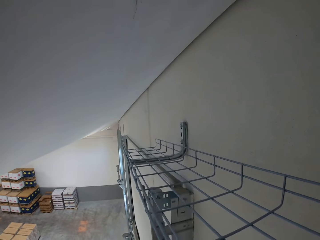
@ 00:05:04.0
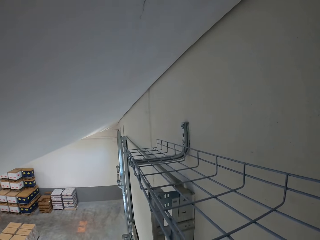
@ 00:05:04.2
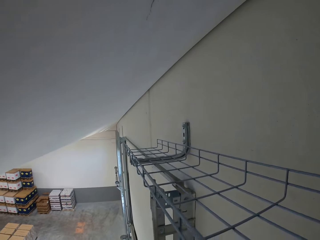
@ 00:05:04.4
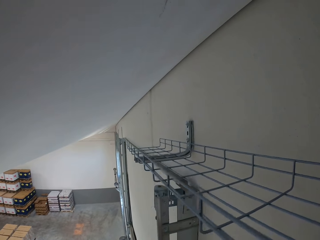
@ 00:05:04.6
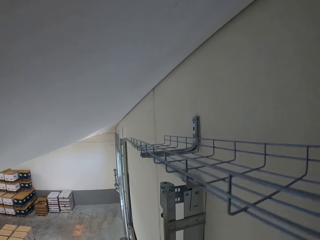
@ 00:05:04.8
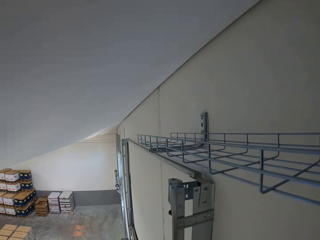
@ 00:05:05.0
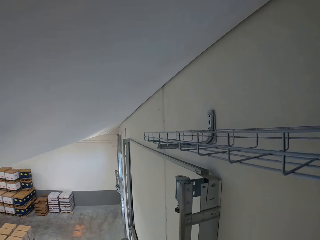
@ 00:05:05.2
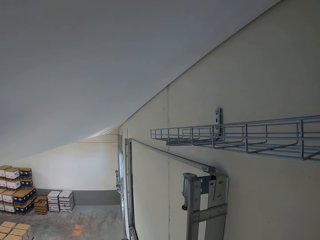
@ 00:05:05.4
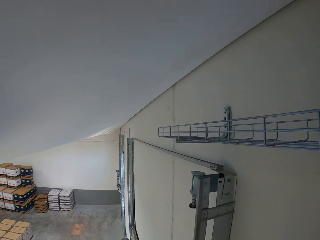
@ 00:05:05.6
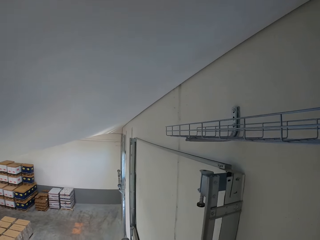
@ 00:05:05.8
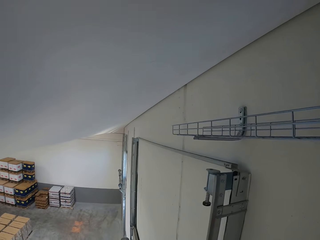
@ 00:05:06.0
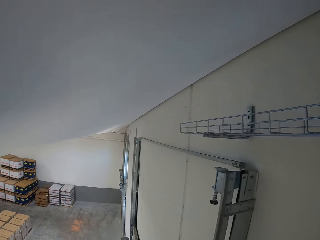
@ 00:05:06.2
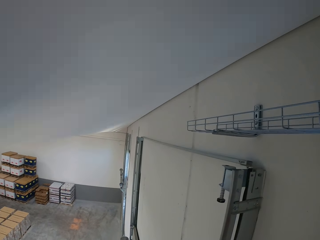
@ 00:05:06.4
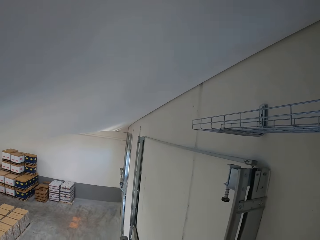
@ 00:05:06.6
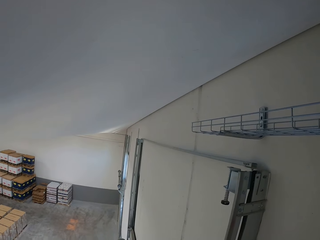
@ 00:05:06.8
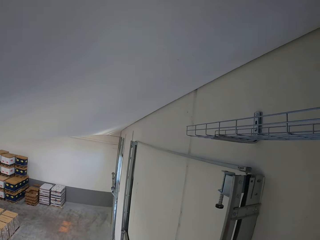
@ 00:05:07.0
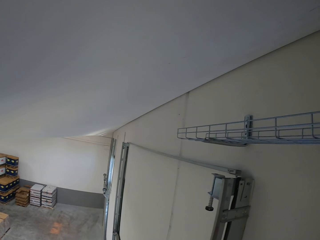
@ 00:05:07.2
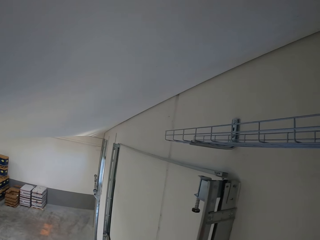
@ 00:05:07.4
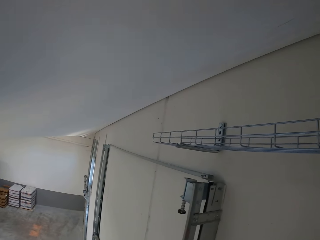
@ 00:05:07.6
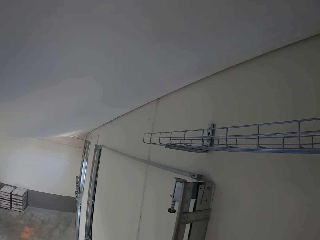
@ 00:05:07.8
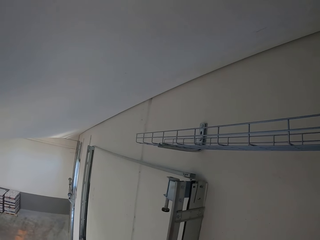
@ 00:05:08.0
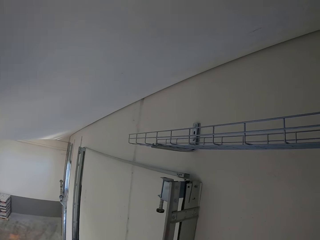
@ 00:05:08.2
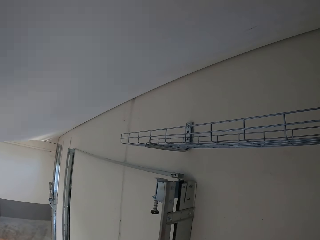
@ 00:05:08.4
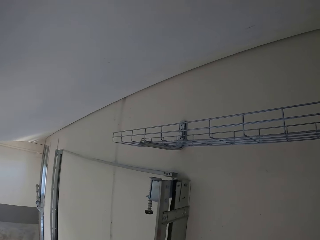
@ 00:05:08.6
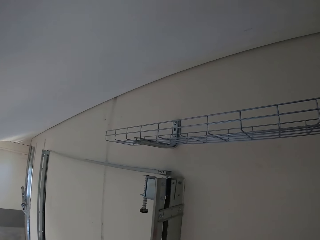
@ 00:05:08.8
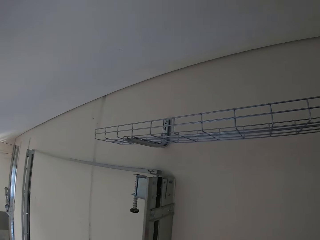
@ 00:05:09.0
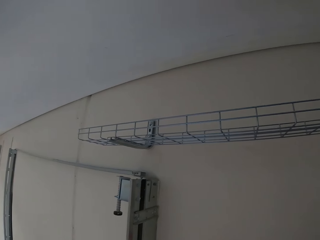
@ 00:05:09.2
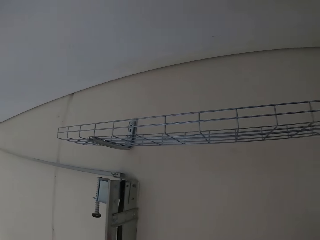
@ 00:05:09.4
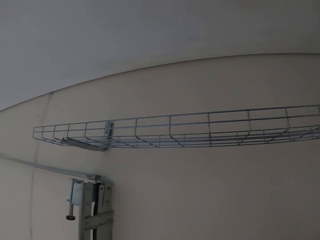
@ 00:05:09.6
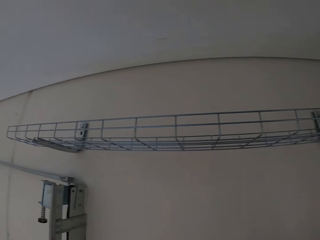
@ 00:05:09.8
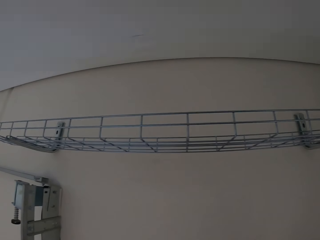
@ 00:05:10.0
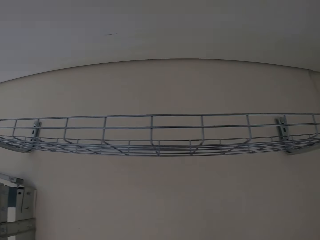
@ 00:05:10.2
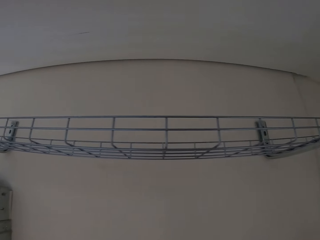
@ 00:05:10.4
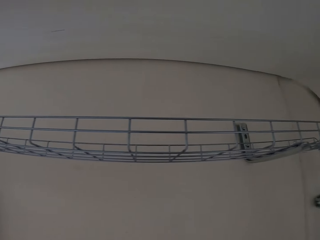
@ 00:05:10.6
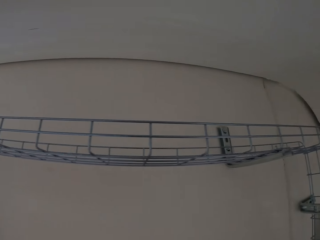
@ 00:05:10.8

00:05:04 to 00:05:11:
The camera wearer looks at the rack.

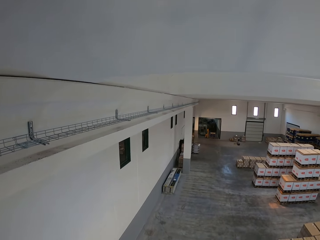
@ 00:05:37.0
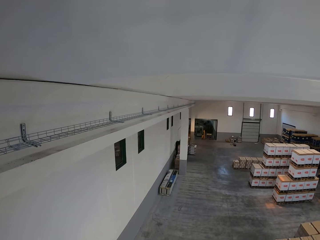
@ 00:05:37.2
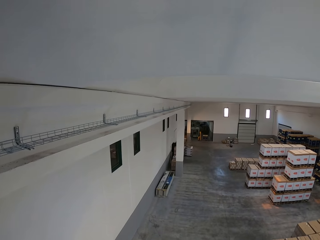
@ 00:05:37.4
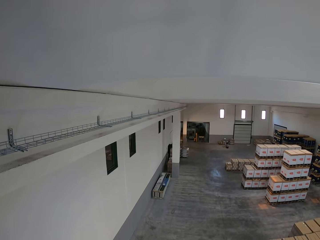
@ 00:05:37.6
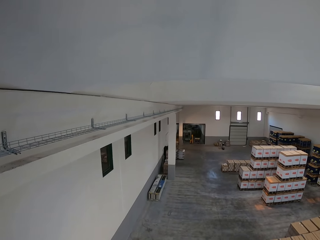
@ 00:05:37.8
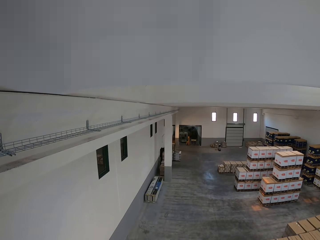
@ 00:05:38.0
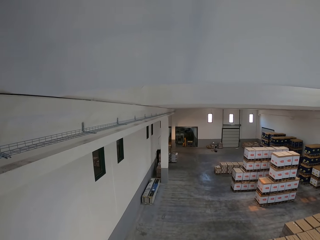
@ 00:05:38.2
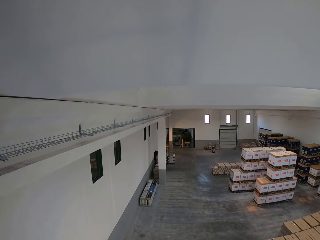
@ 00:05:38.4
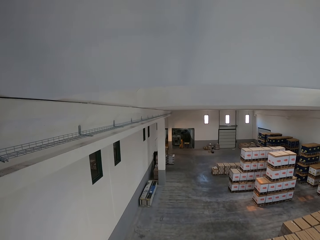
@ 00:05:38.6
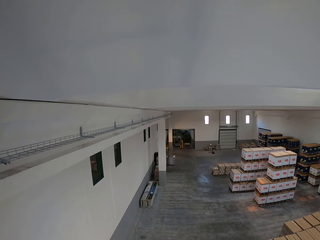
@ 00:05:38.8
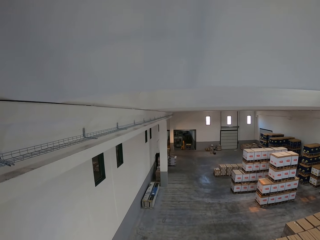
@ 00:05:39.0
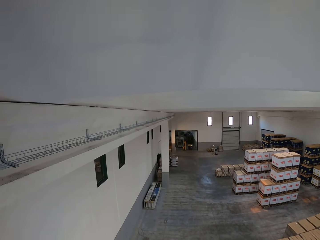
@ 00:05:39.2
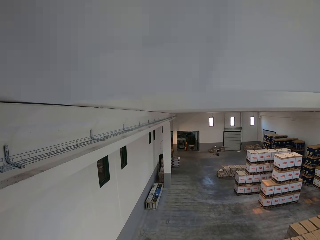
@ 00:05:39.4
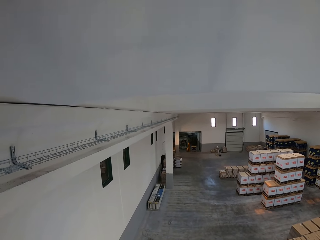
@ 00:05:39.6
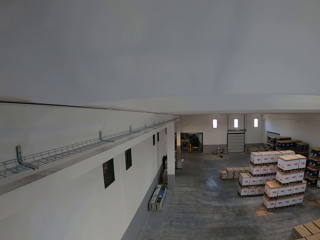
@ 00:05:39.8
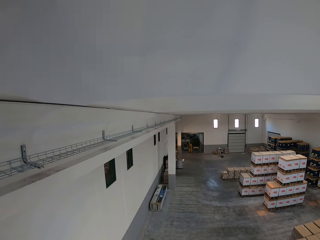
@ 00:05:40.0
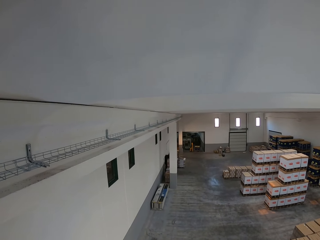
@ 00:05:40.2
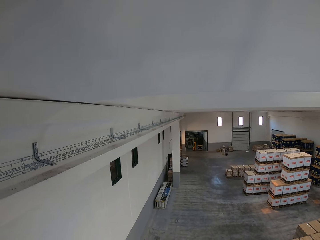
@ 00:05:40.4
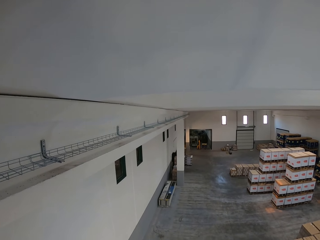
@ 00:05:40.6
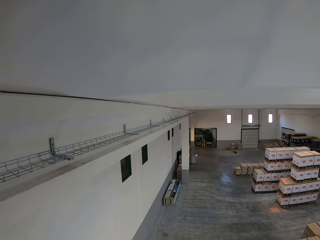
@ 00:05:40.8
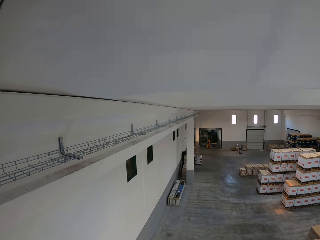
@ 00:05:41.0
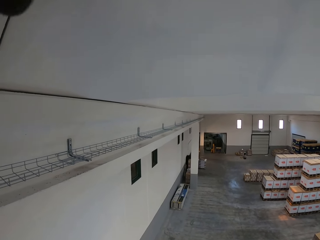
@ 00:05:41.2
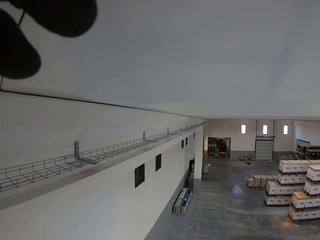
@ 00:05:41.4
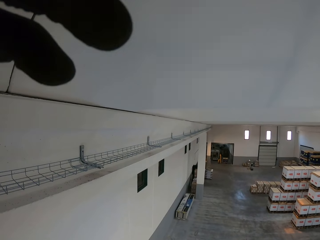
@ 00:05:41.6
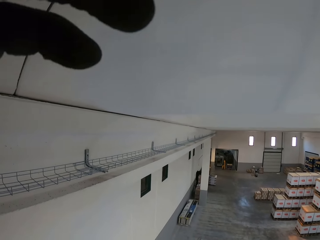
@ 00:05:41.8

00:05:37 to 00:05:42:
The camera wearer looks at the end of the rack.
